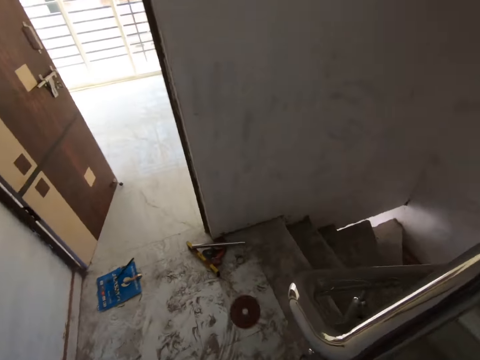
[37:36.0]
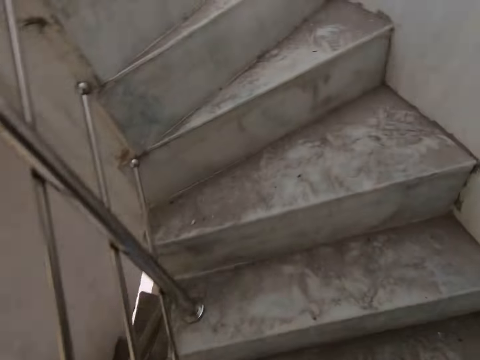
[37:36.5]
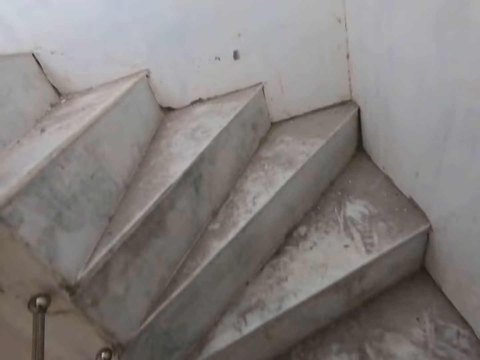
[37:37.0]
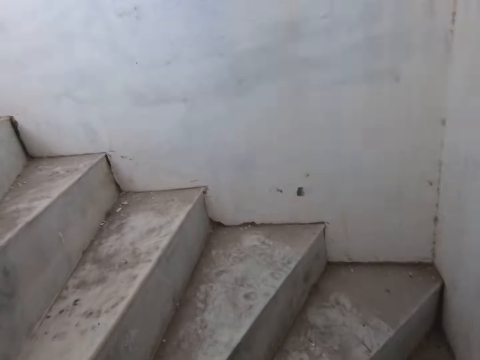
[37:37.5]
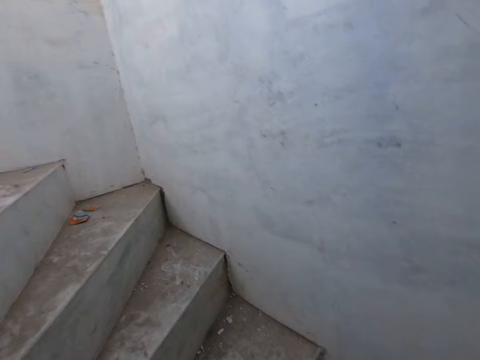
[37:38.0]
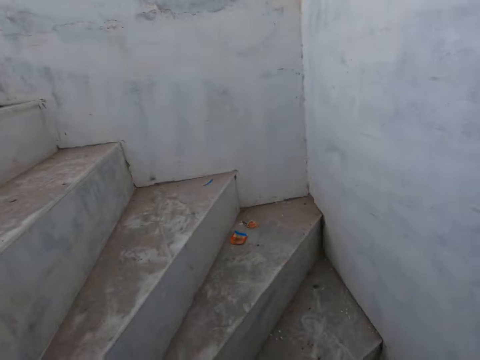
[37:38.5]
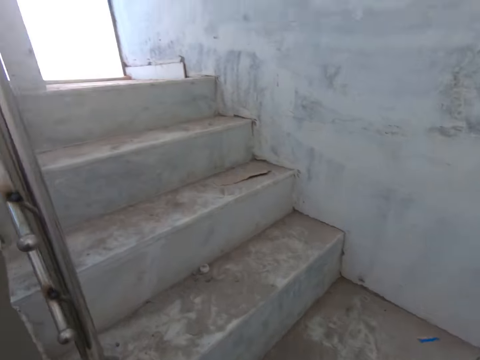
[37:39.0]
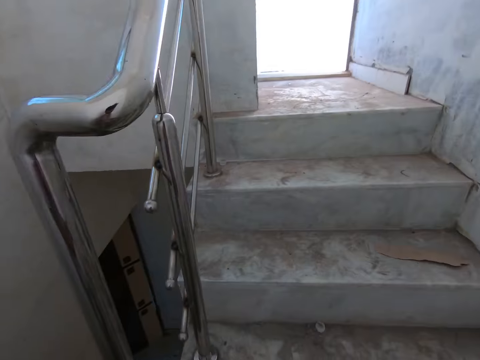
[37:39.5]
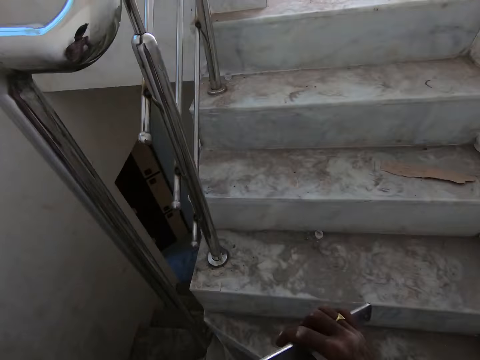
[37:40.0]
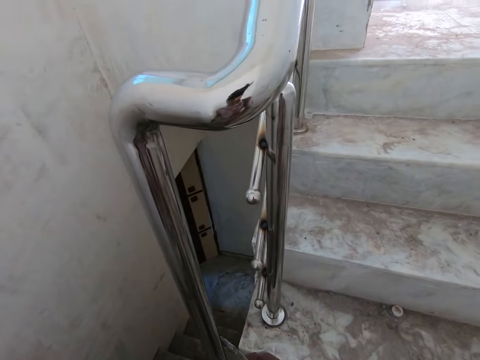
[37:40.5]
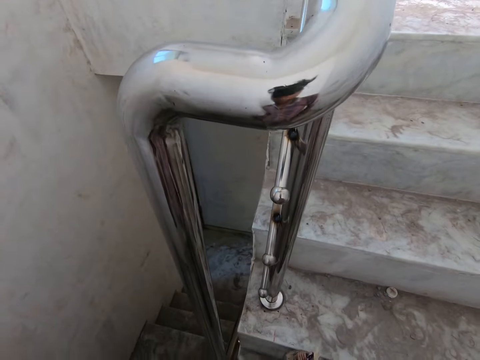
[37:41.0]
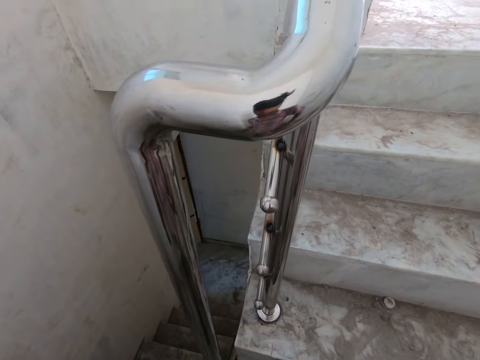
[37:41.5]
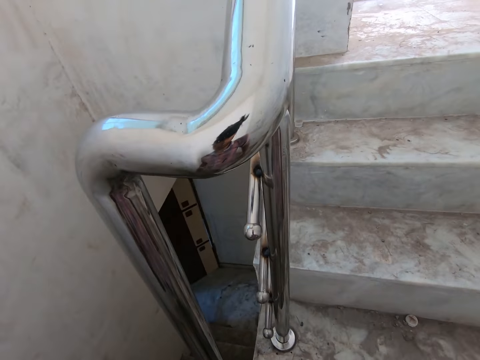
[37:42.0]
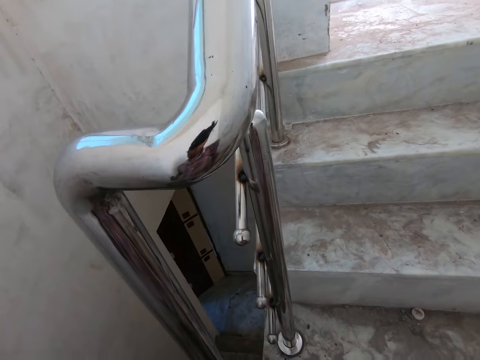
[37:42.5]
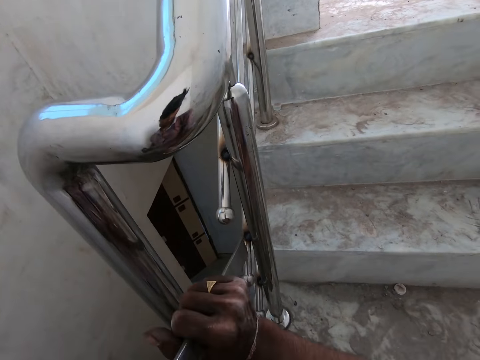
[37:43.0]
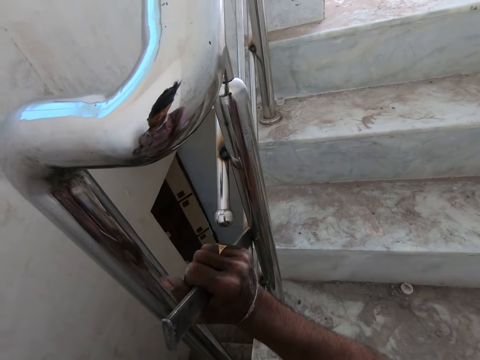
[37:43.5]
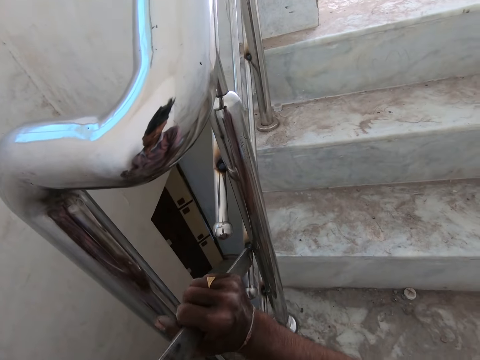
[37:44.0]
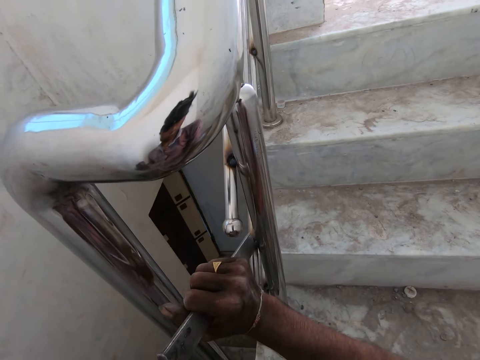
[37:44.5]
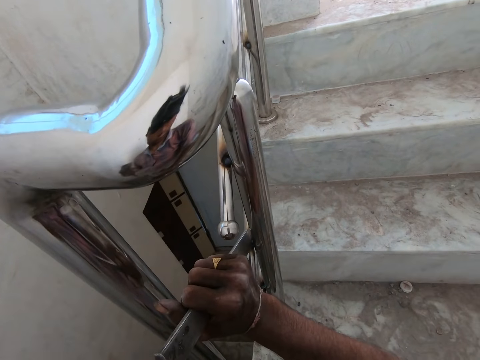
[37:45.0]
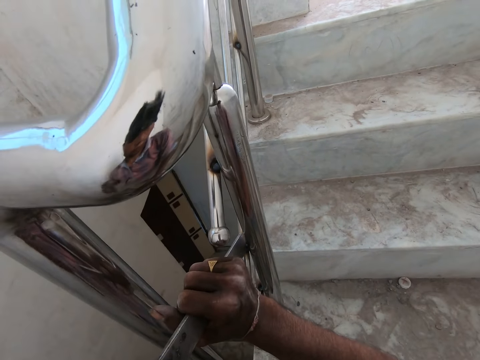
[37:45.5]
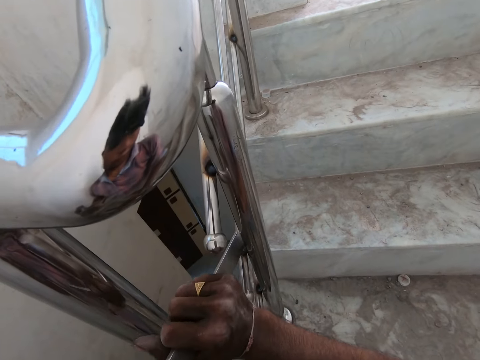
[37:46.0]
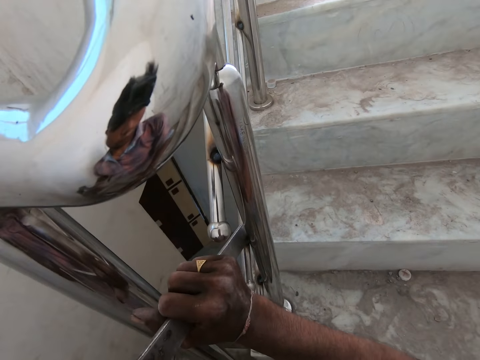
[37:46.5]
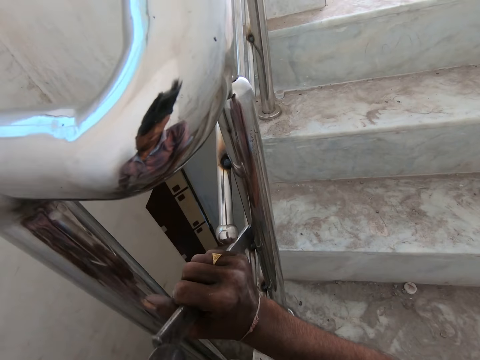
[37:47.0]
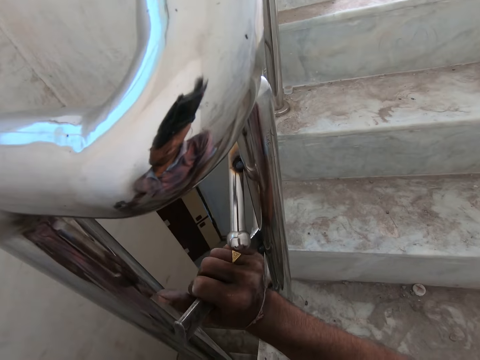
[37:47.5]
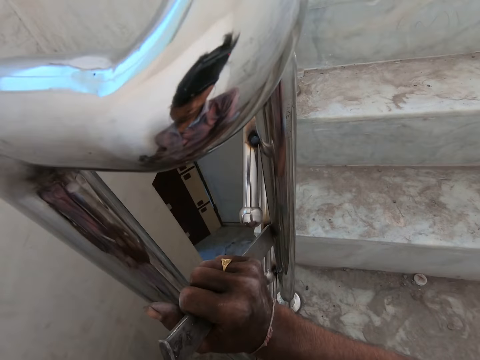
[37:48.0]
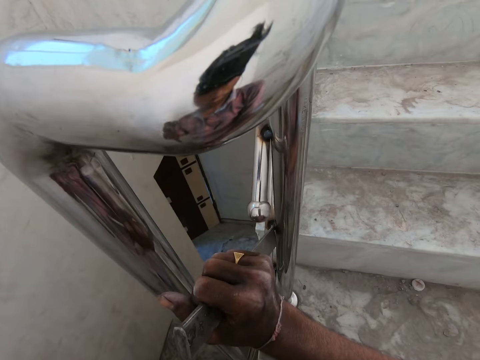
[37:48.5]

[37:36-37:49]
The camera wearer drops the blade on the floor with his right hand. He runs upstairs. He adjusts the carbide chisel. He sets the carbide chisel on the railing joint. He smoothens the railing joint with the carbide chisel and a hammer. He hits the metal staircase rail with the hammer in his left hand.

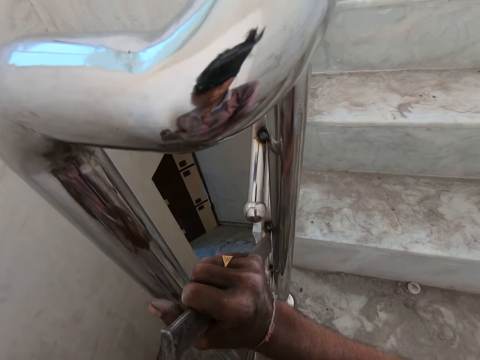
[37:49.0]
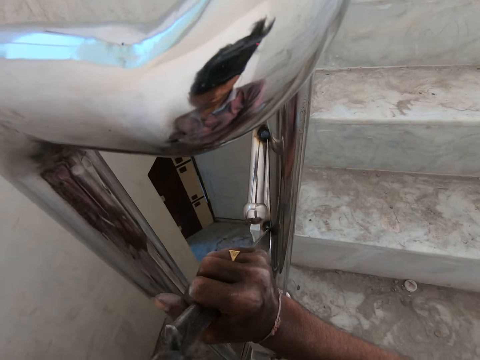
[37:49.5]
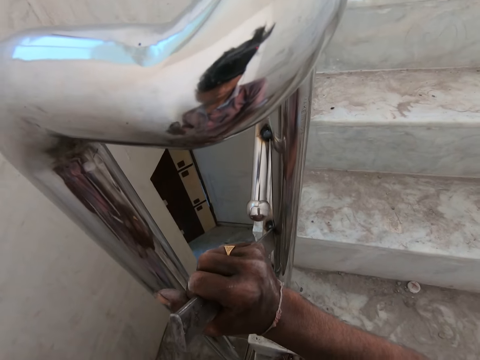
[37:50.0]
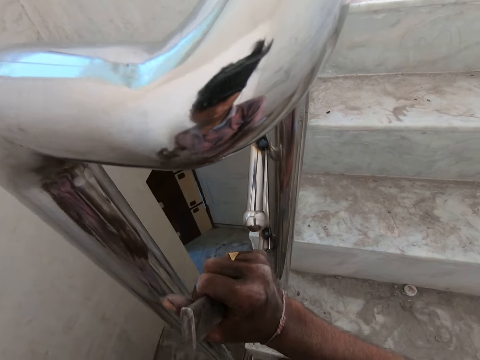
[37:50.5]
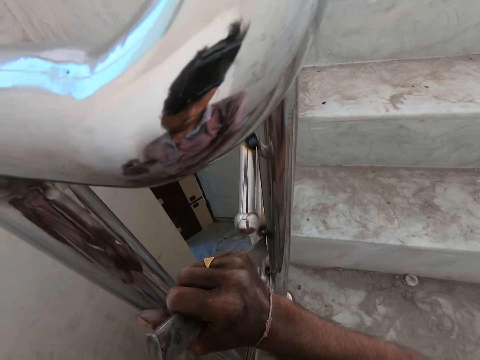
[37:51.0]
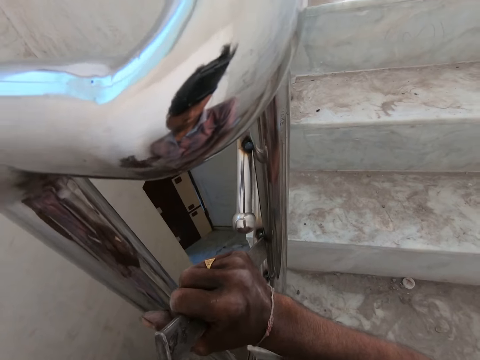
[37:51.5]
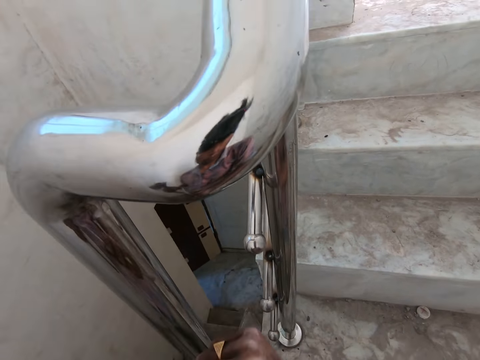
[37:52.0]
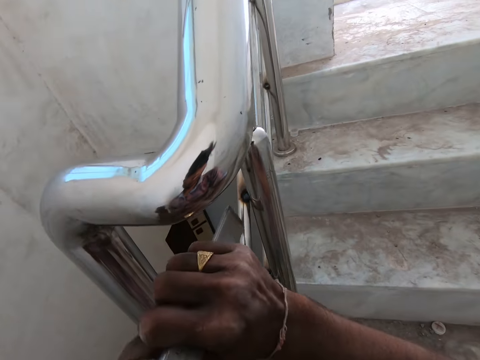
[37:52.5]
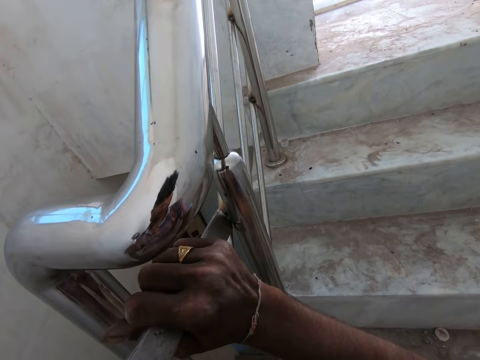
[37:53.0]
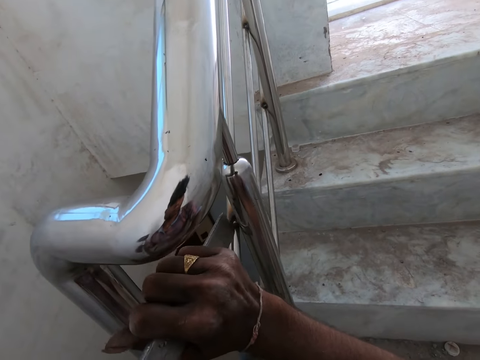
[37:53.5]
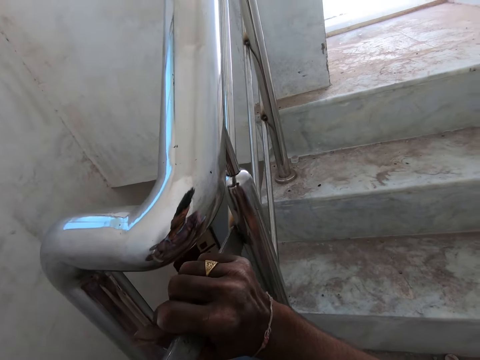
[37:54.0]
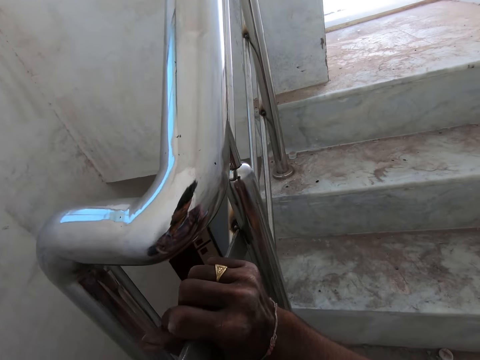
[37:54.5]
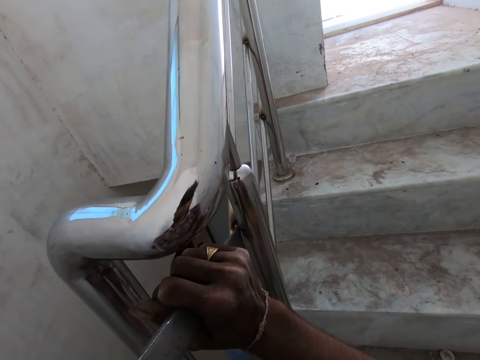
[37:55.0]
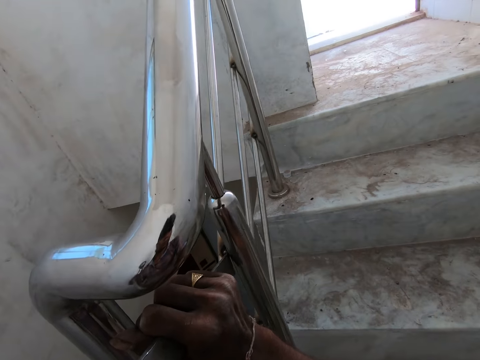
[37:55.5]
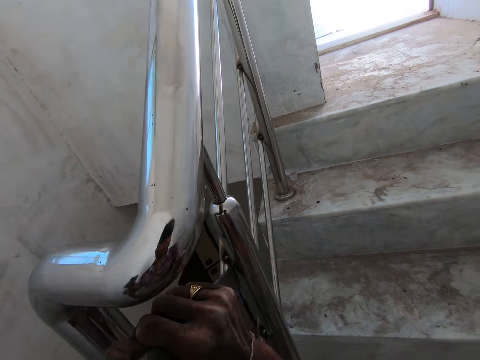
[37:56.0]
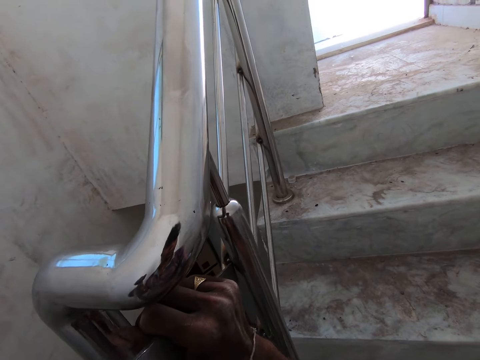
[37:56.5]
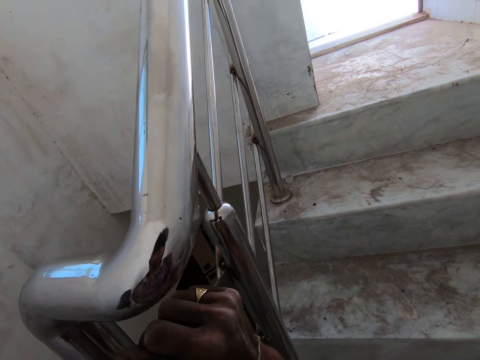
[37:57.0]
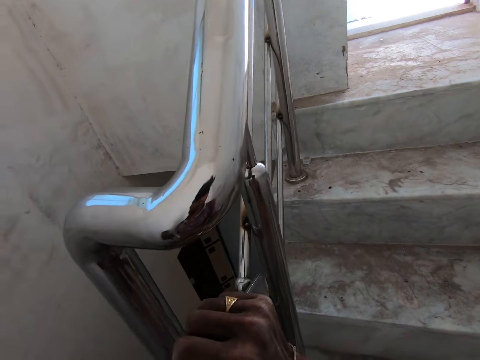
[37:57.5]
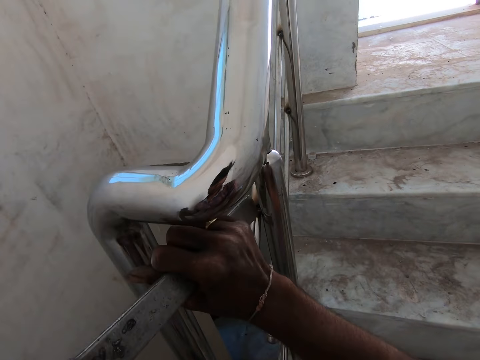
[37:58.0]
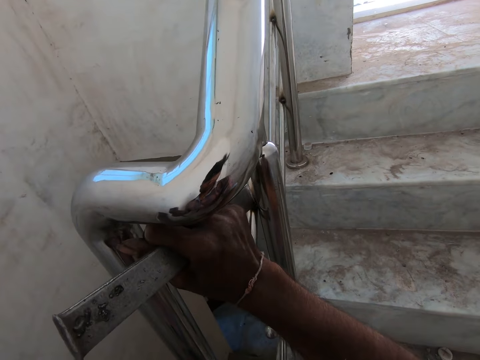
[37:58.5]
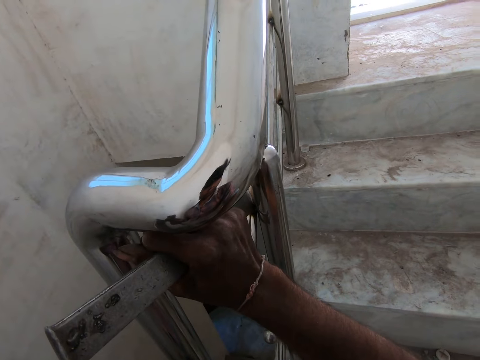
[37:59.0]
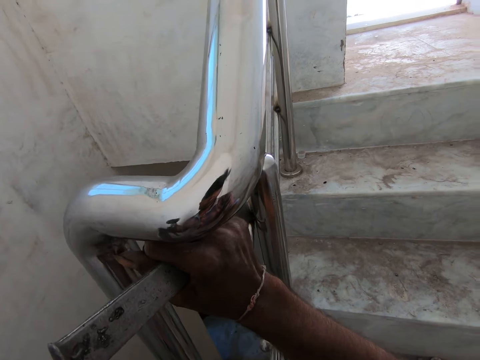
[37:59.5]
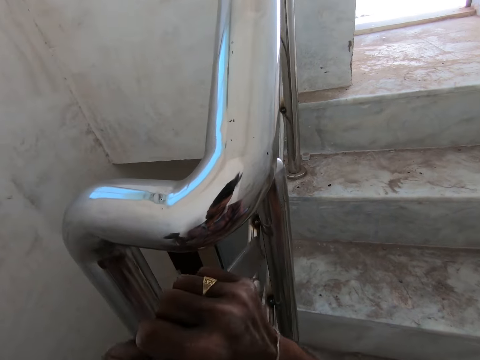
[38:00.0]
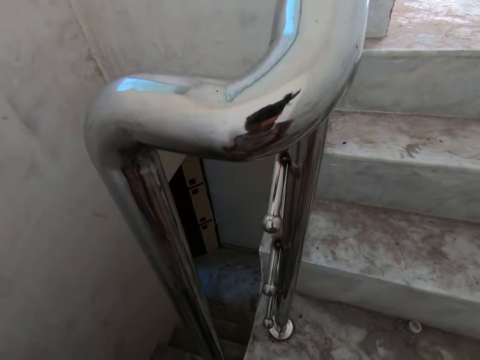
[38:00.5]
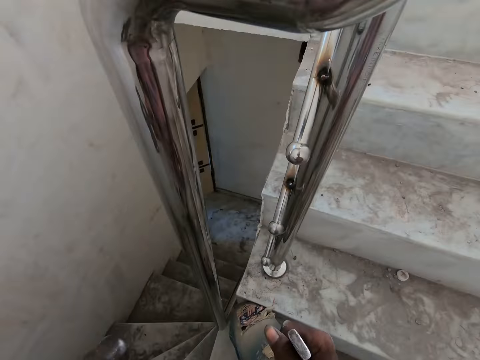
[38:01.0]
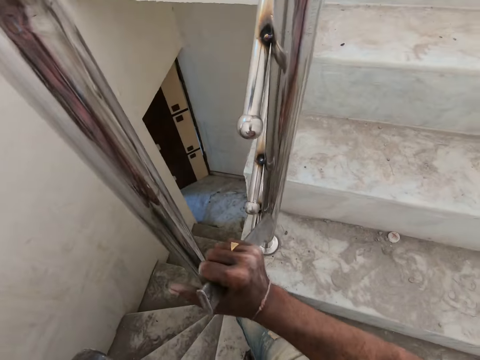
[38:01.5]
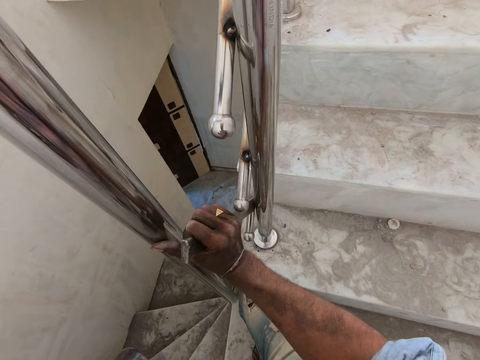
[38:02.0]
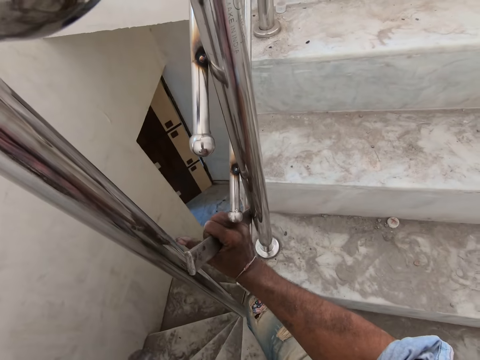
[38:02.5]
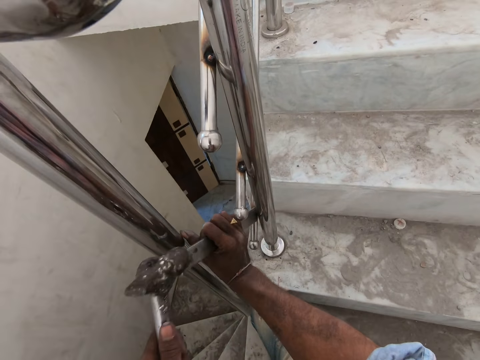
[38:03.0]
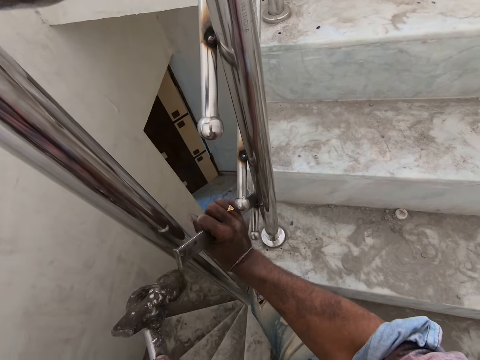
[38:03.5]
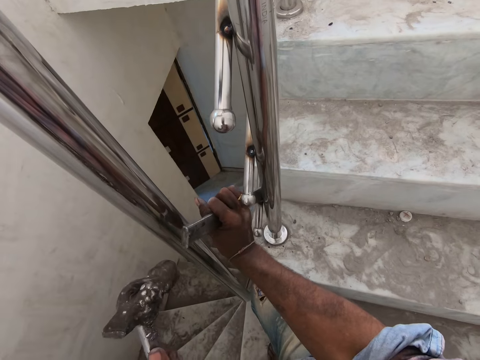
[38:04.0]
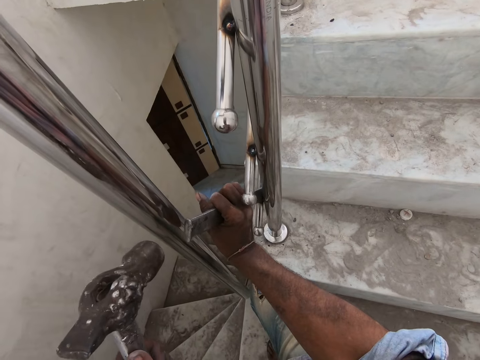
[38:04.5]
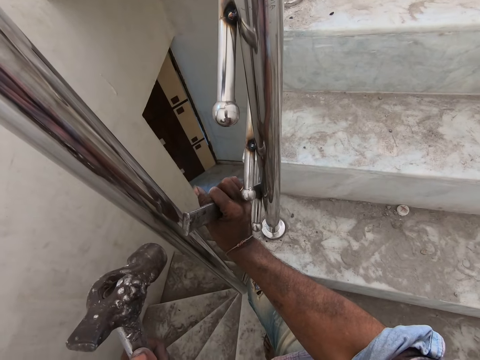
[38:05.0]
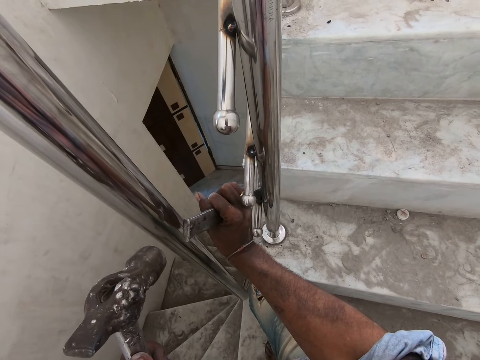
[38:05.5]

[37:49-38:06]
The camera wearer adjusts the carbide chisel. They smoothen a railing joint with the carbide chisel and a hammer. They adjust the carbide chisel. They smoothen the railing joint with the carbide chisel and the hammer.
